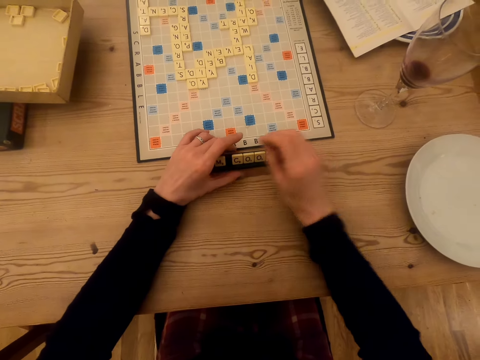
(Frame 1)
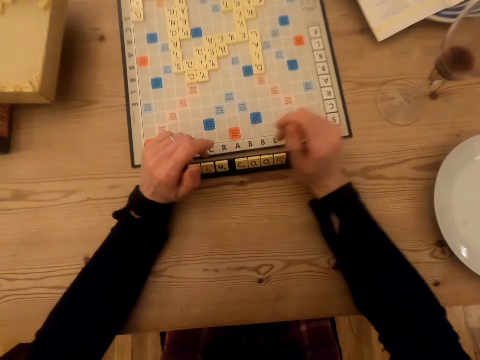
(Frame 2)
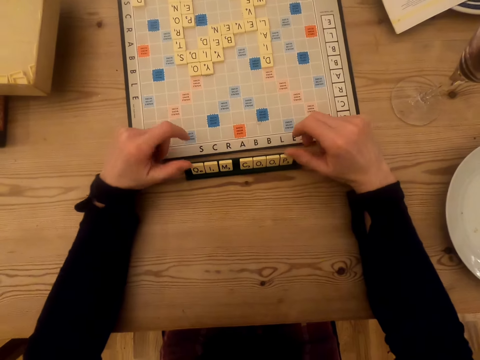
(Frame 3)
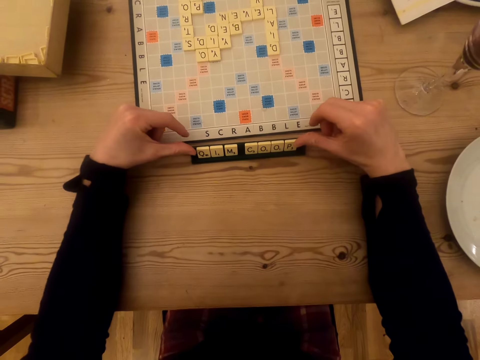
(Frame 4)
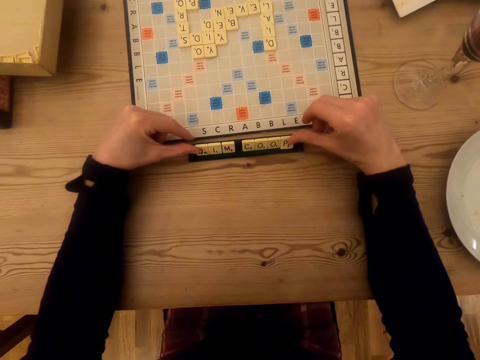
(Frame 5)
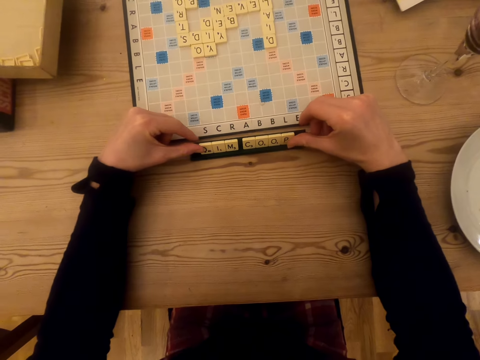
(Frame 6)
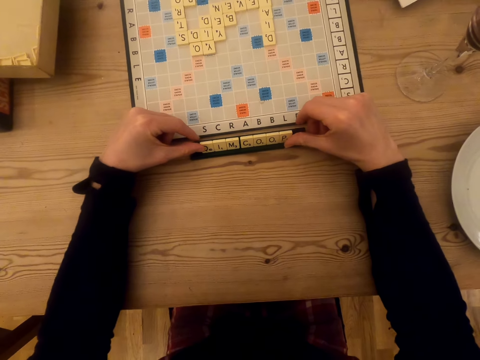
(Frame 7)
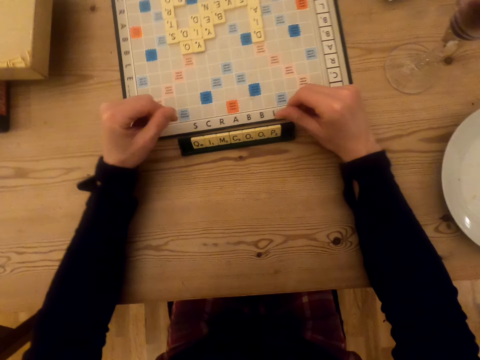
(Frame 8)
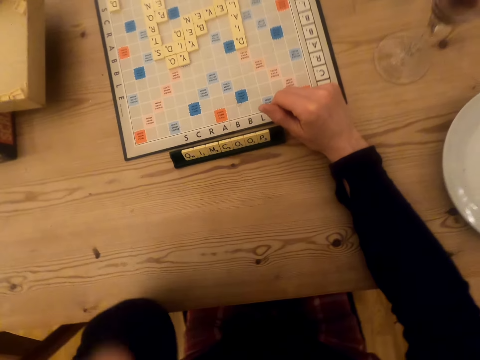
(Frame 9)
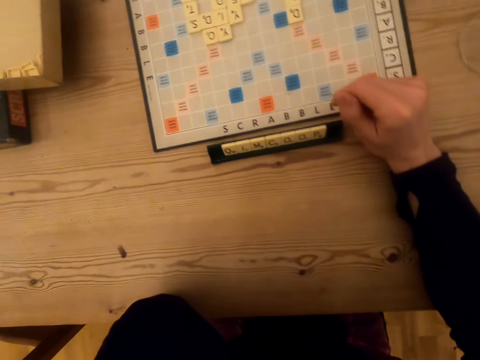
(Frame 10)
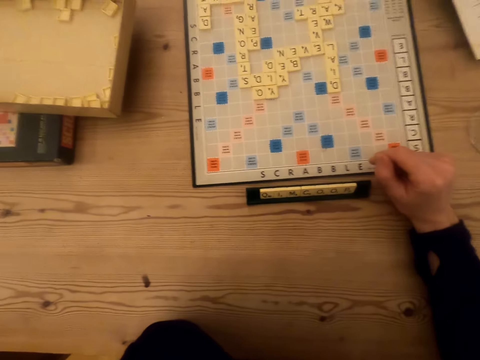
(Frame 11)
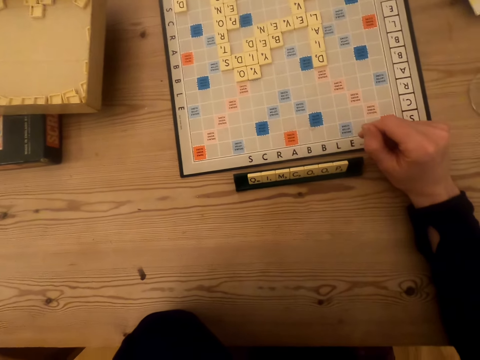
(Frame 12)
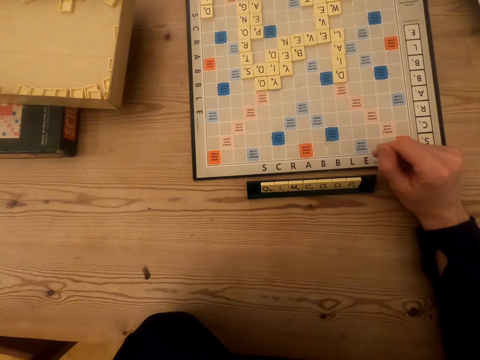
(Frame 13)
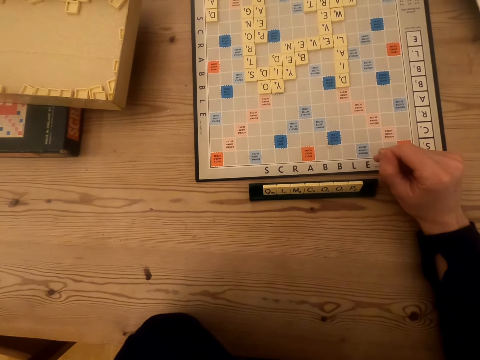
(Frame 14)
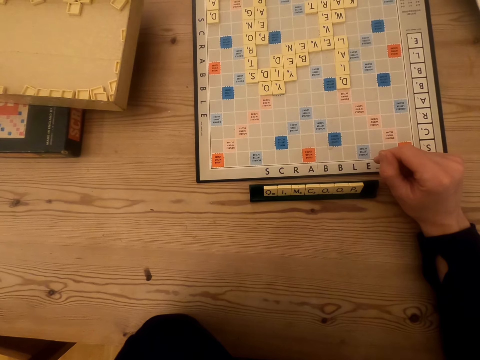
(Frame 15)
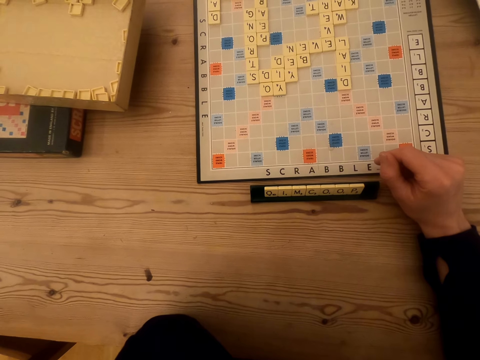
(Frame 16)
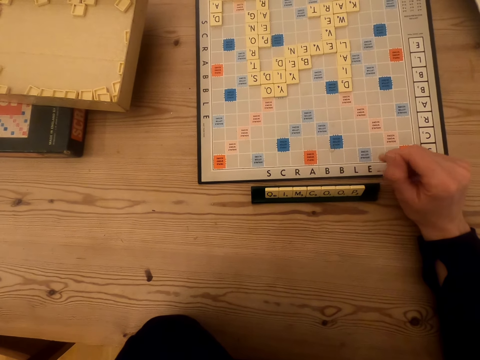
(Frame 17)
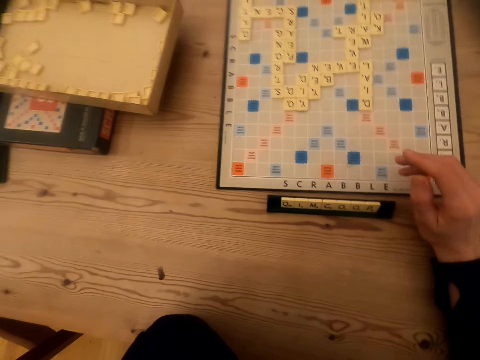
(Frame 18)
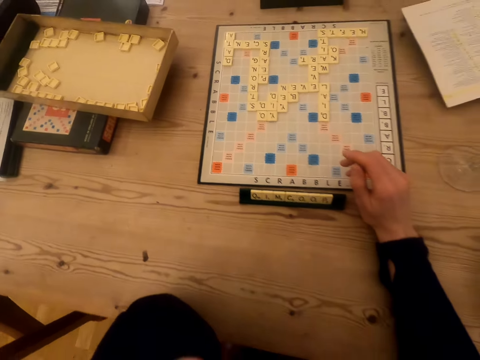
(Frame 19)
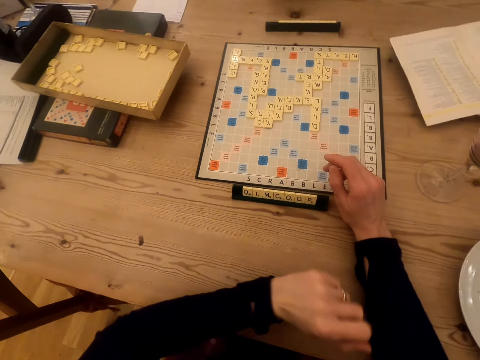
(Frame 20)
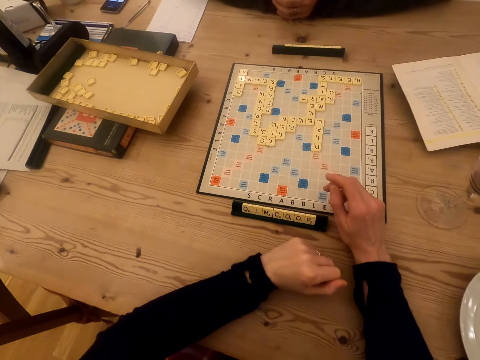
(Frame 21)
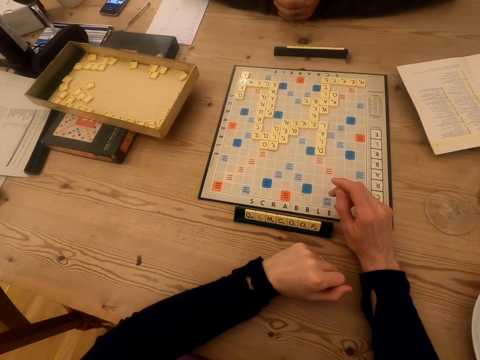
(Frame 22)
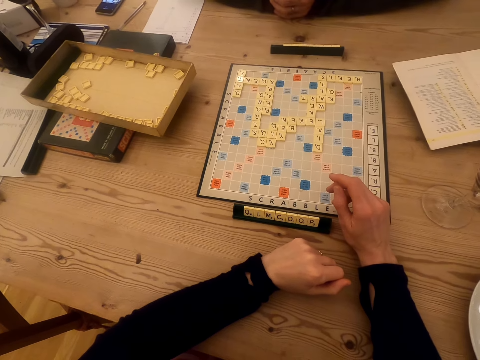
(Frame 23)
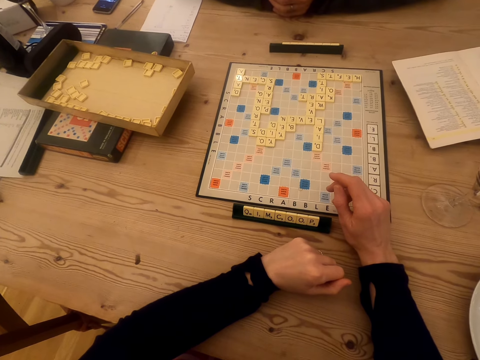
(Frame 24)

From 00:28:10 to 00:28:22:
The camera wearer places the tile on the chalkboard tile place card holders. She pushes the tiles together on the chalkboard tile place card holders. She lifts her right hand up. She looks at the scrabble board.

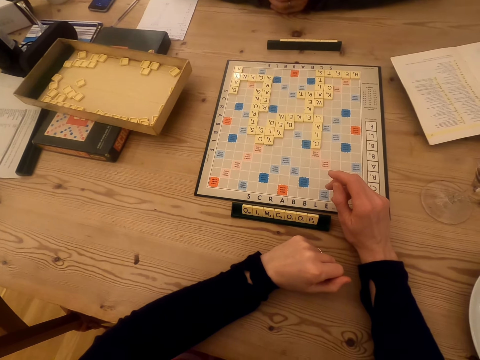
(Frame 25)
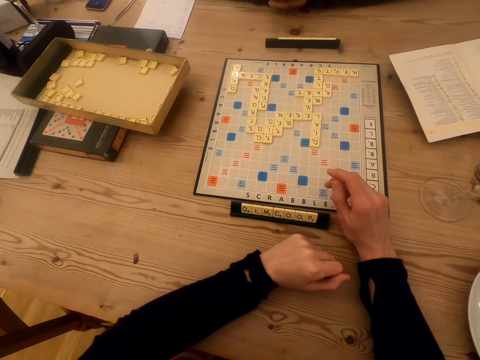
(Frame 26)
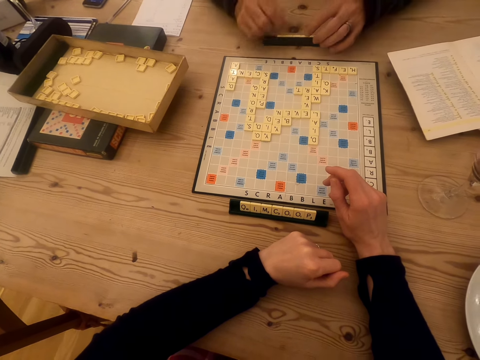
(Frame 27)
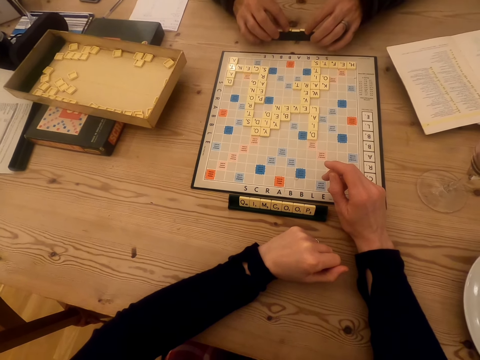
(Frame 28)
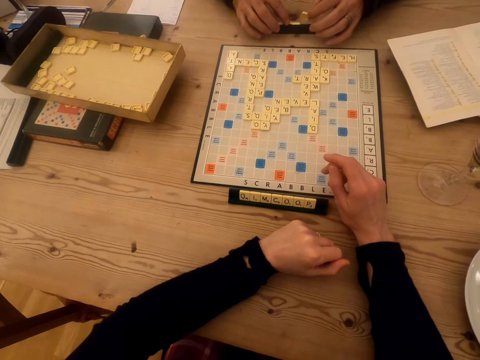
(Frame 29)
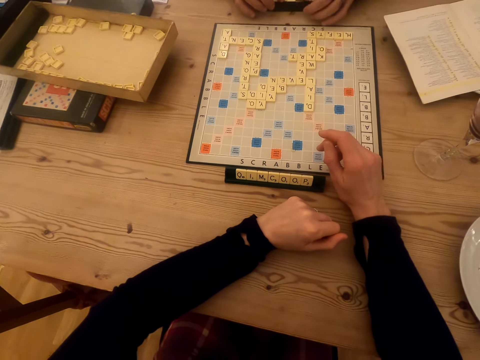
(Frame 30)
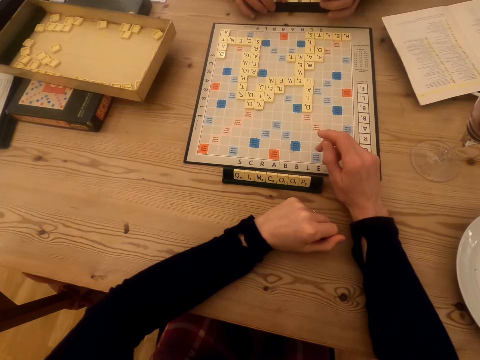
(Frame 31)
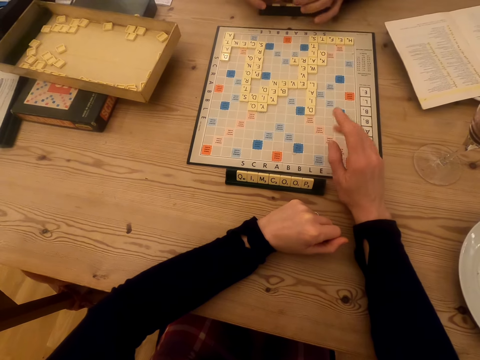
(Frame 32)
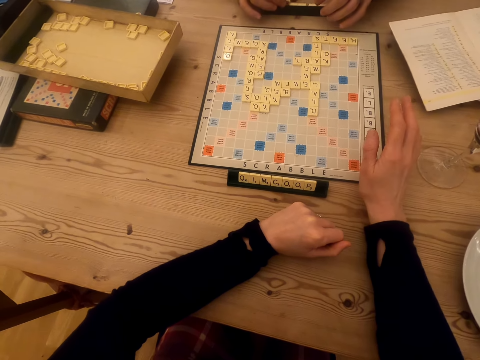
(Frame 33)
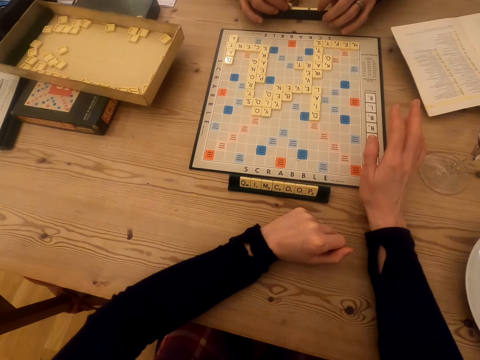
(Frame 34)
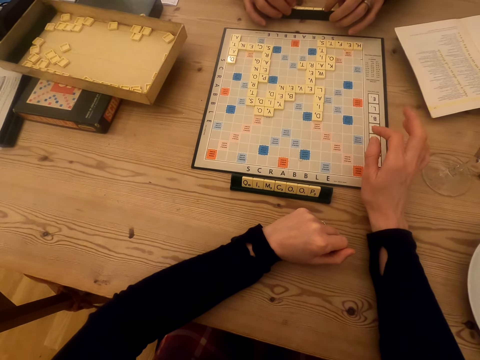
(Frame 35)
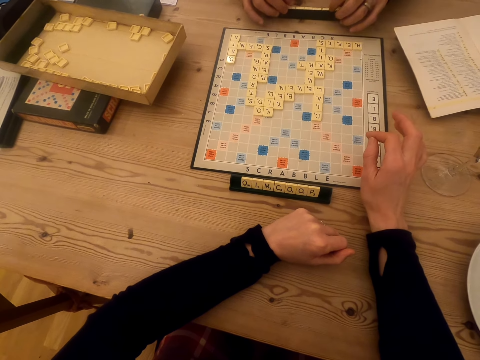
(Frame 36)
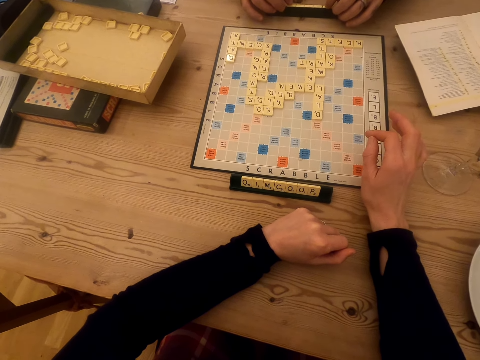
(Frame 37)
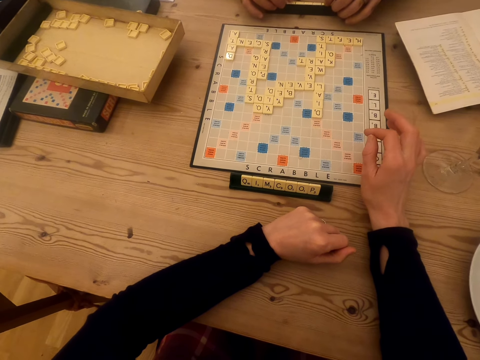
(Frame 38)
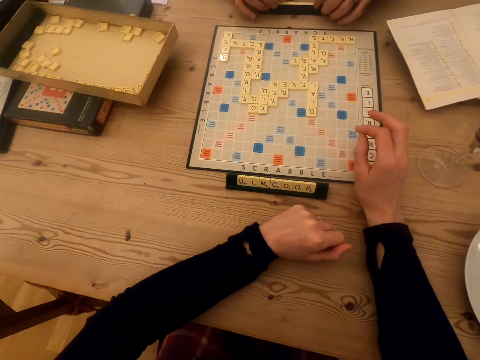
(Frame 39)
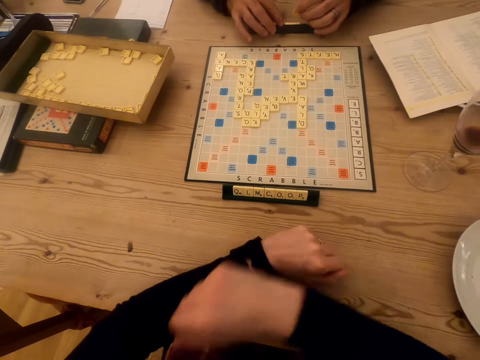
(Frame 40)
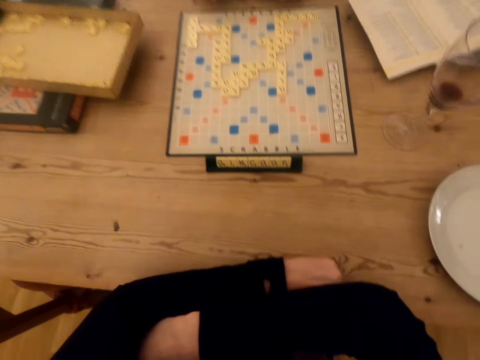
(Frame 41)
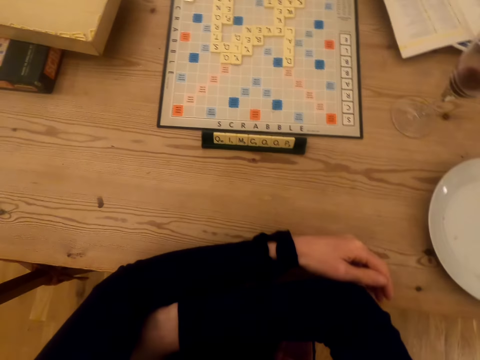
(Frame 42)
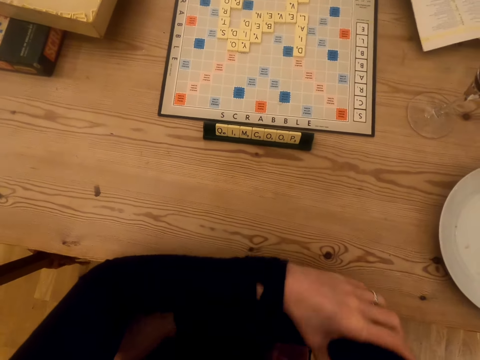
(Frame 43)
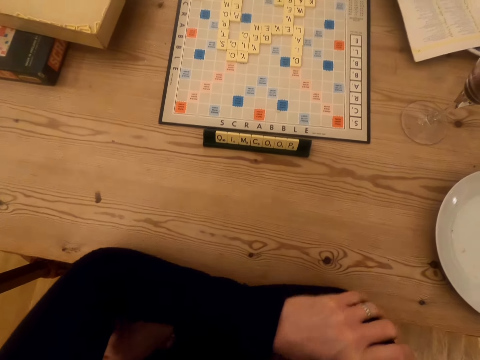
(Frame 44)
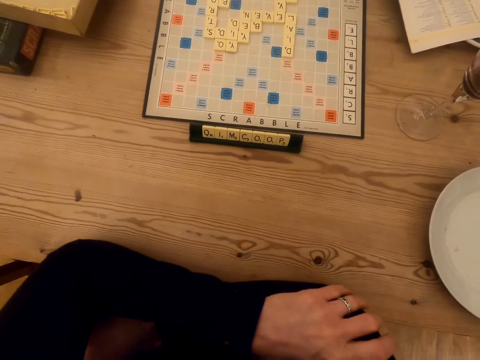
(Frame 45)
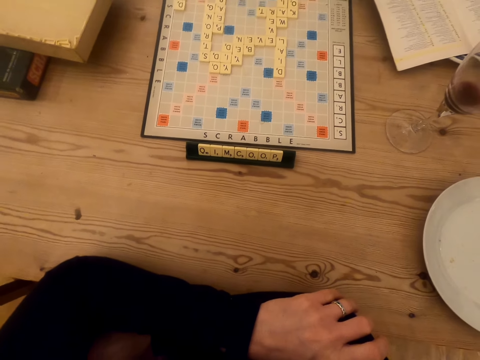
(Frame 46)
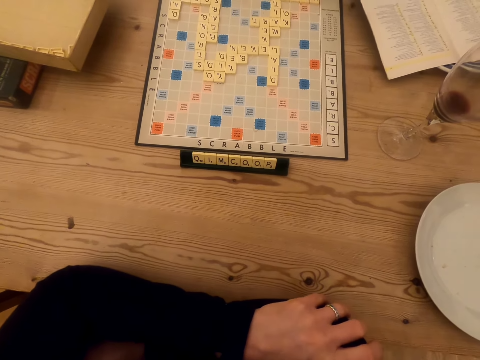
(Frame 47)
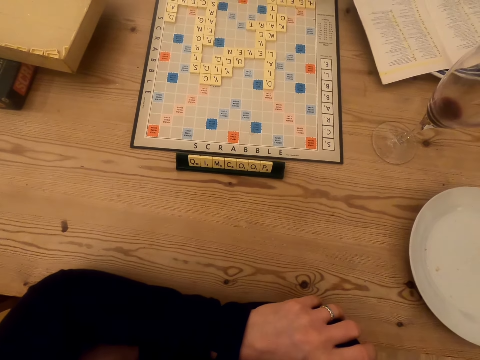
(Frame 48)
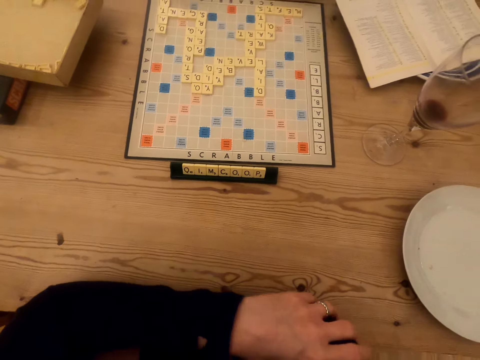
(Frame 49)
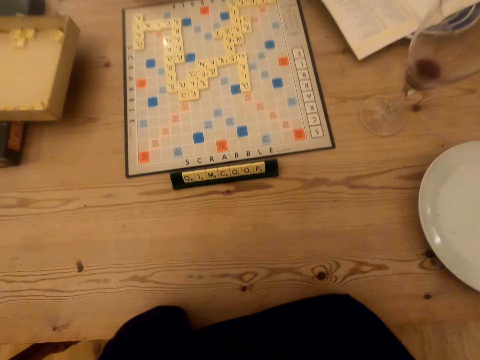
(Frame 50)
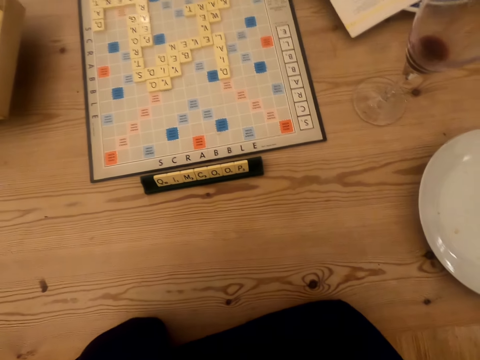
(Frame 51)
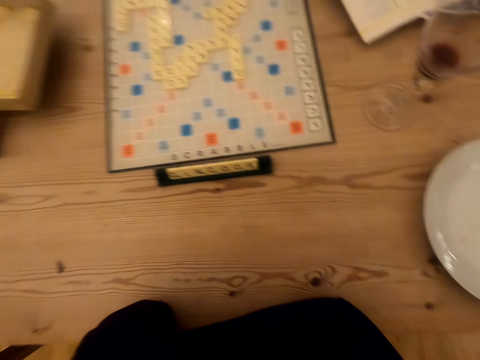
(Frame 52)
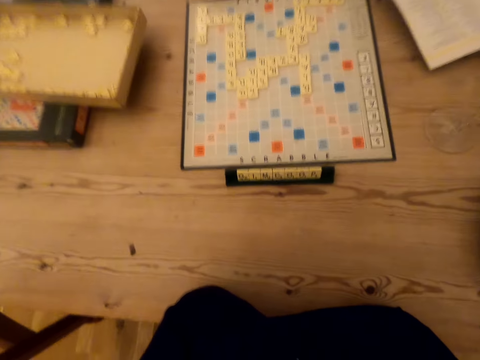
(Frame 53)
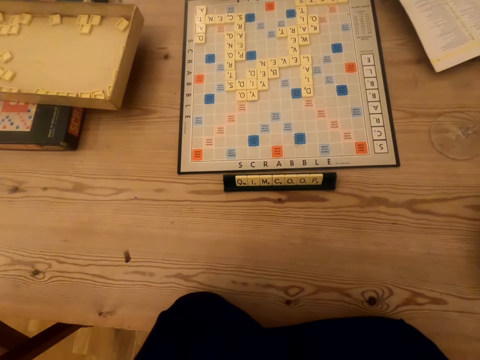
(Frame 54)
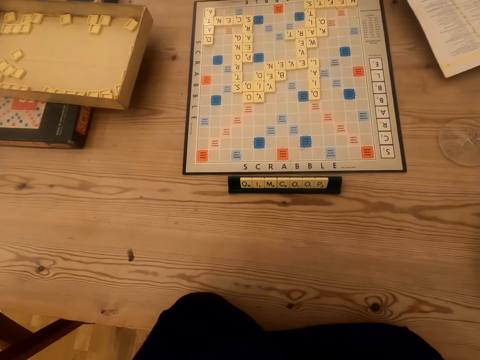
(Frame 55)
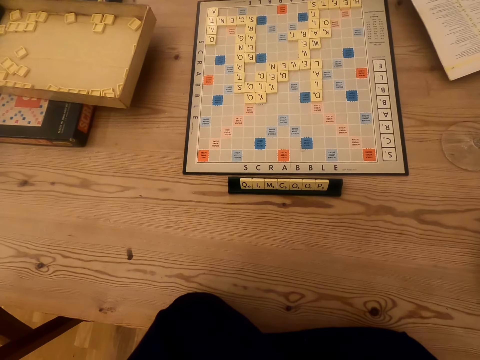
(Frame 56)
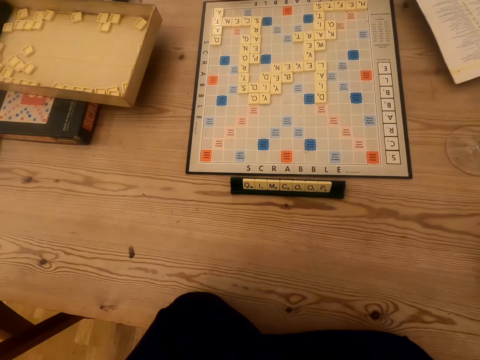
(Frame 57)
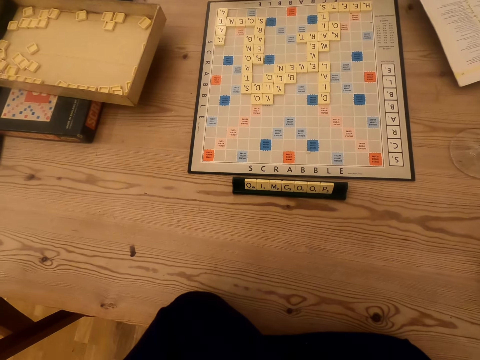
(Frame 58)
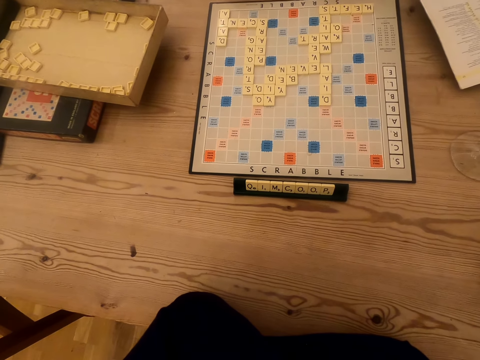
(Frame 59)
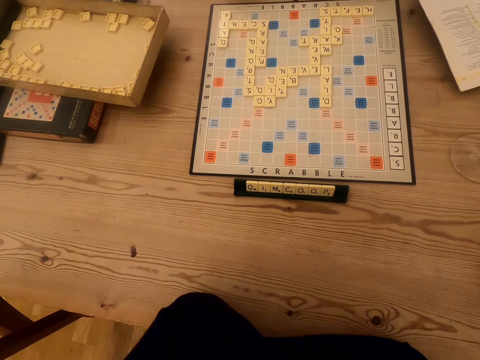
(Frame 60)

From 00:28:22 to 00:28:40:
A man touches the tiles on the chalkboard tile place card holders. The man plays the scrabble game. The camera wearer looks at the scrabble board. The man arranges the tiles on the chalkboard tile place card holders. The camera wearer looks at the scrabble board and lifts her left hand up.
